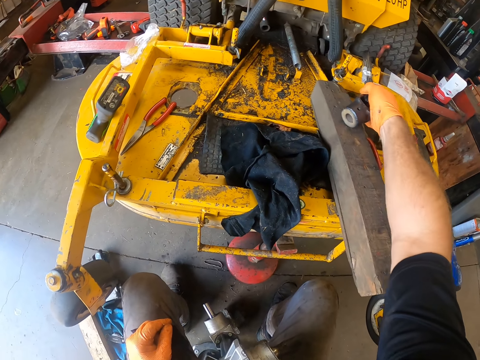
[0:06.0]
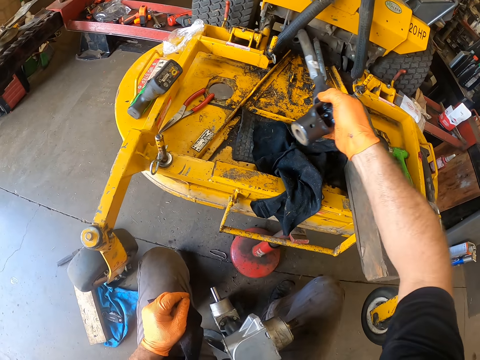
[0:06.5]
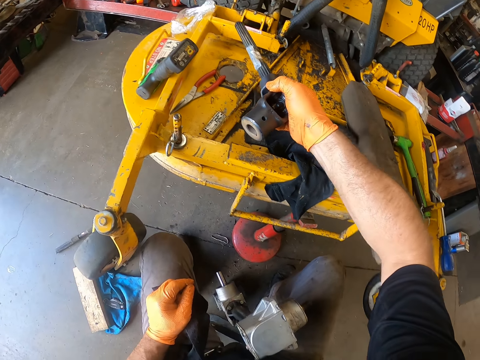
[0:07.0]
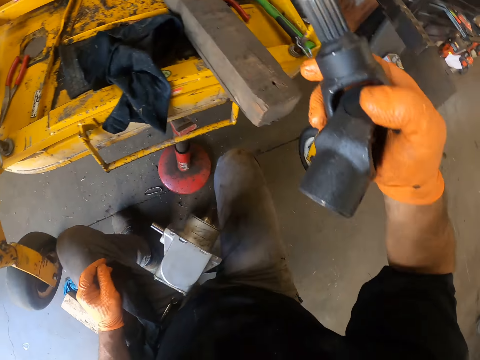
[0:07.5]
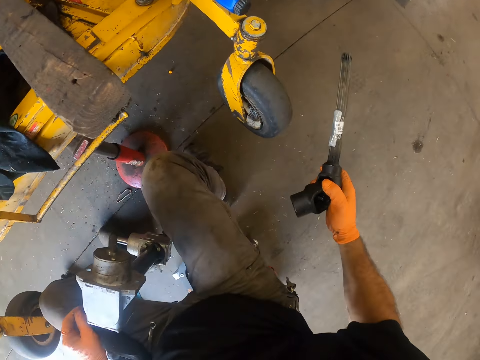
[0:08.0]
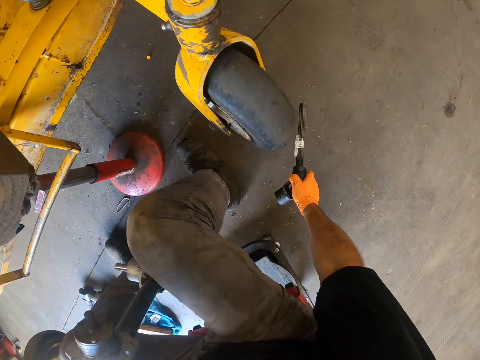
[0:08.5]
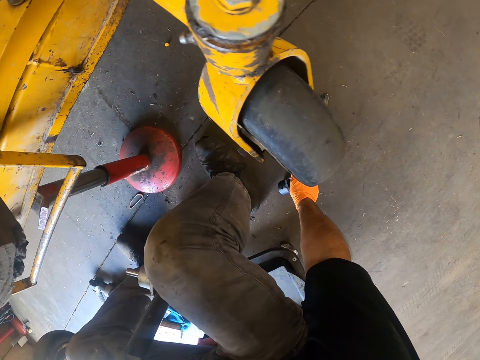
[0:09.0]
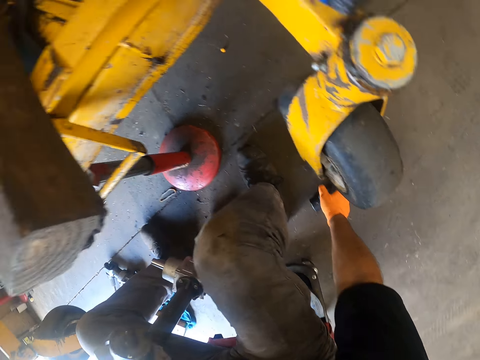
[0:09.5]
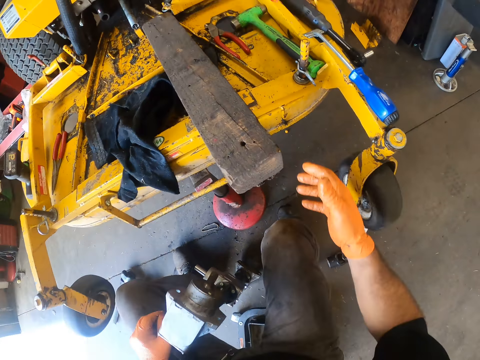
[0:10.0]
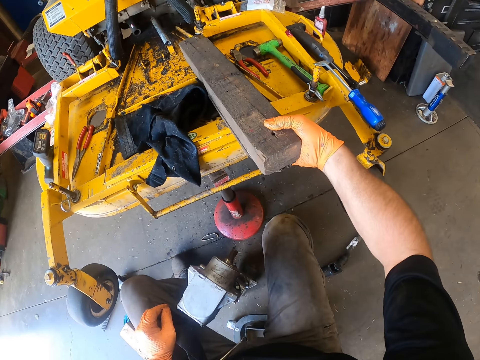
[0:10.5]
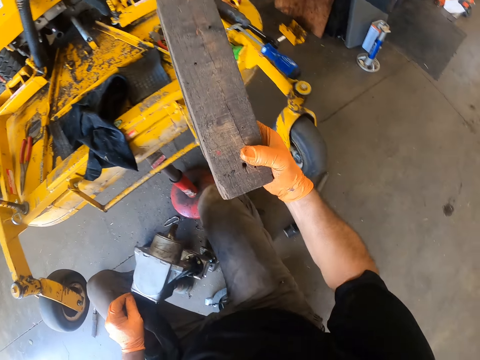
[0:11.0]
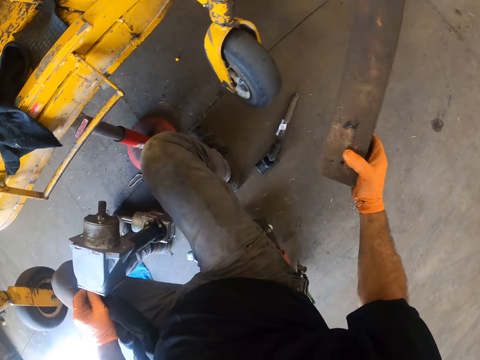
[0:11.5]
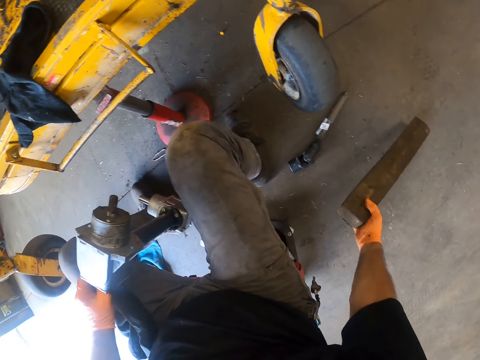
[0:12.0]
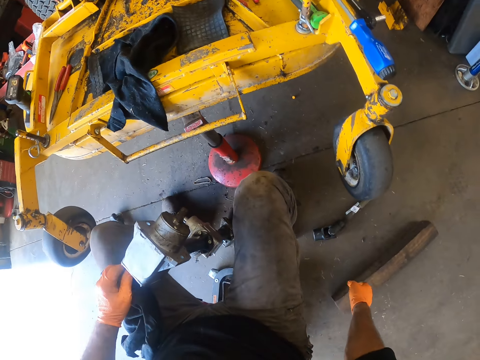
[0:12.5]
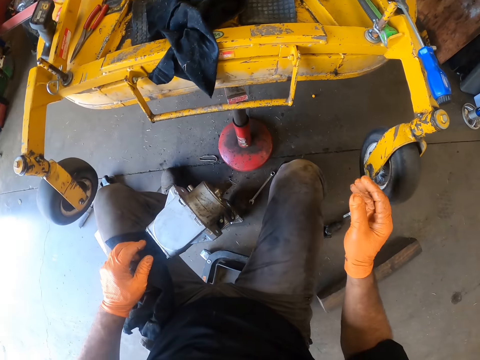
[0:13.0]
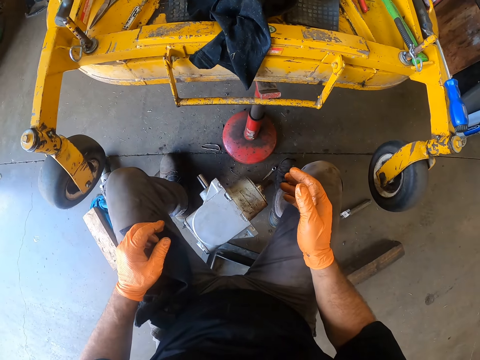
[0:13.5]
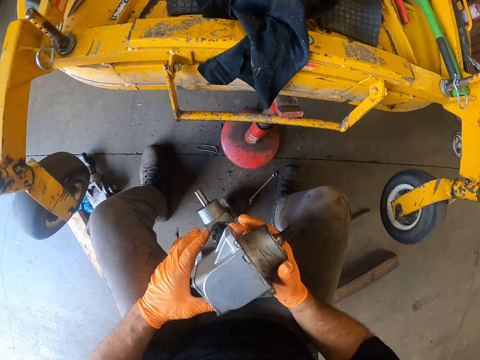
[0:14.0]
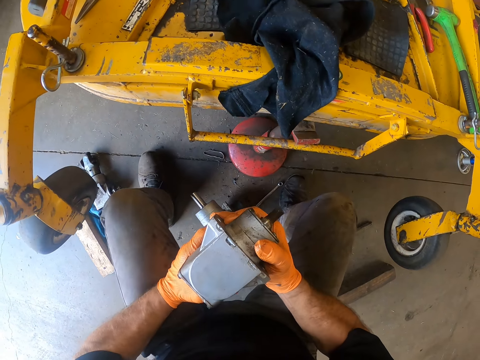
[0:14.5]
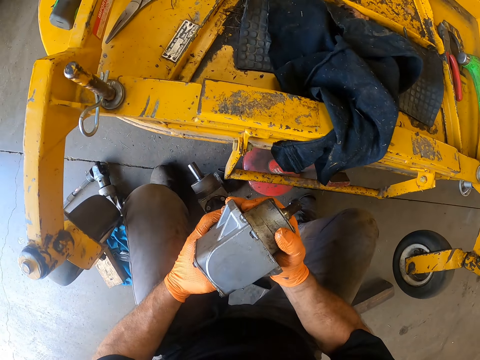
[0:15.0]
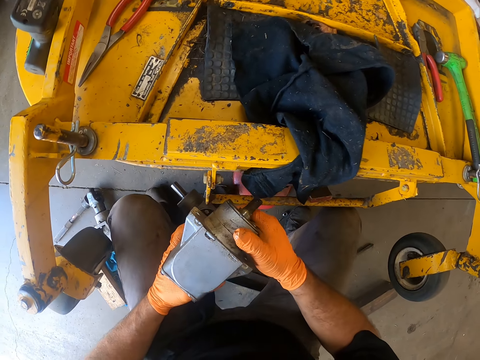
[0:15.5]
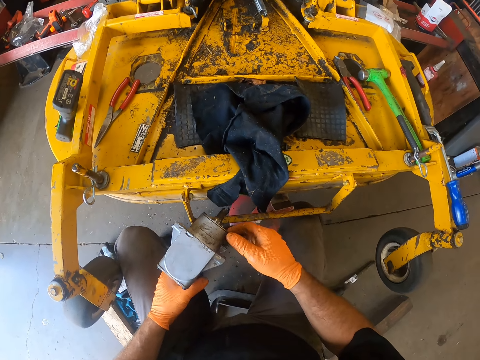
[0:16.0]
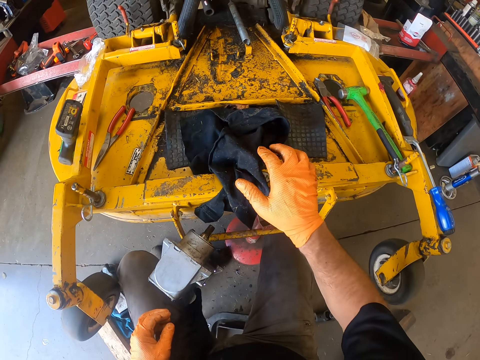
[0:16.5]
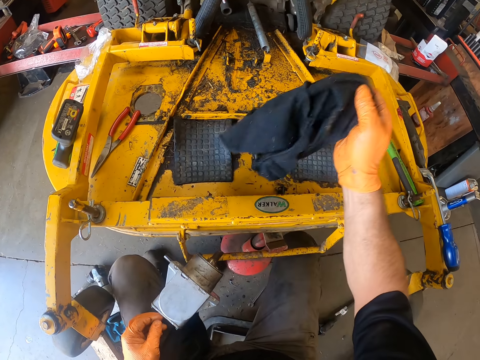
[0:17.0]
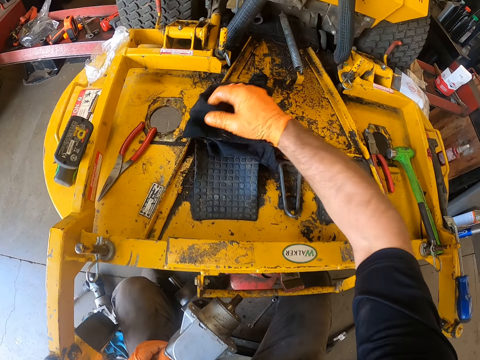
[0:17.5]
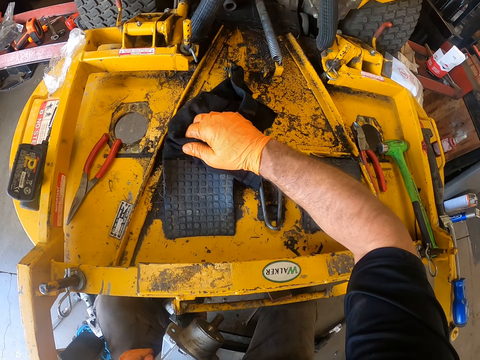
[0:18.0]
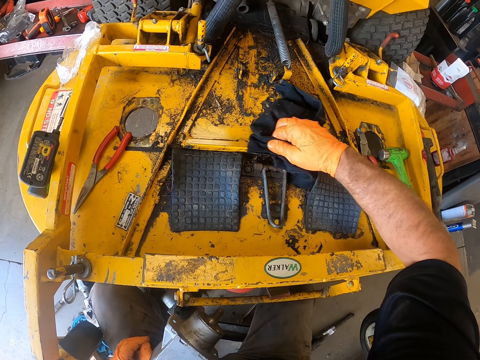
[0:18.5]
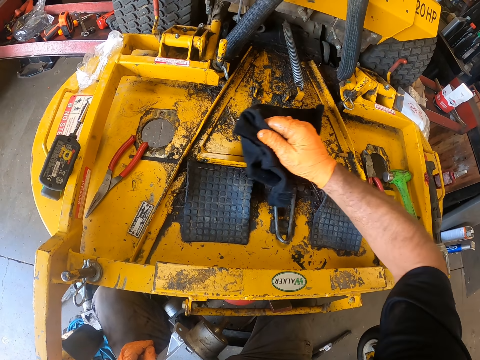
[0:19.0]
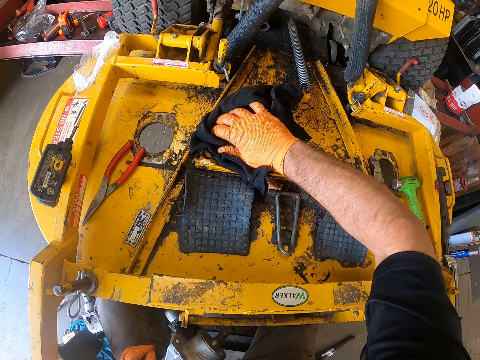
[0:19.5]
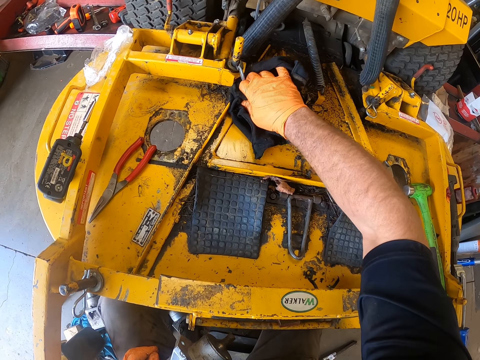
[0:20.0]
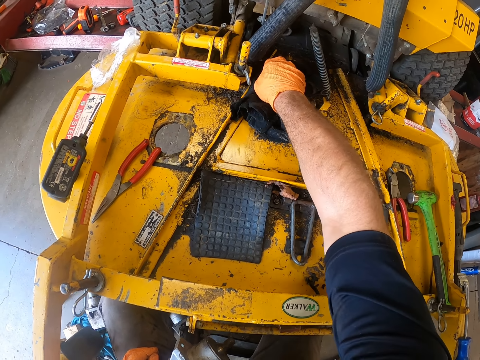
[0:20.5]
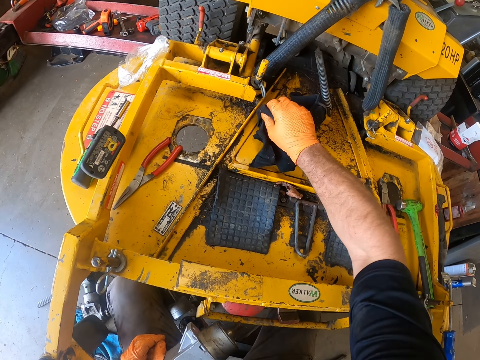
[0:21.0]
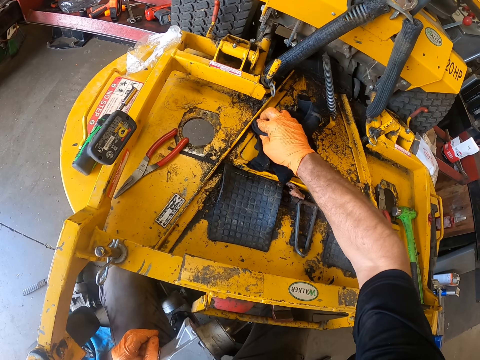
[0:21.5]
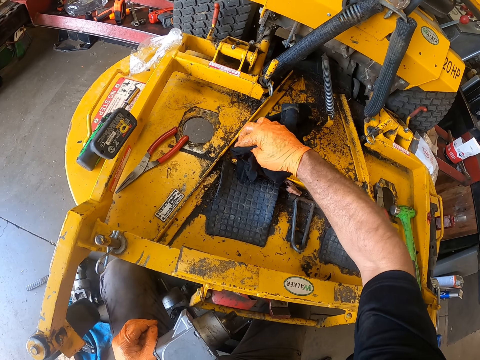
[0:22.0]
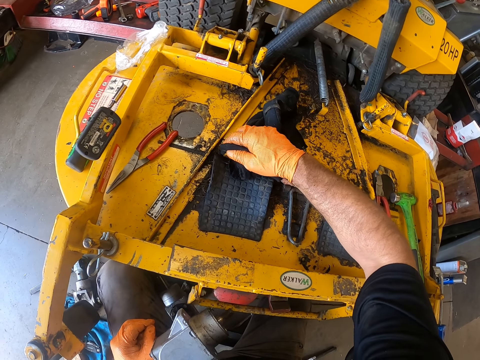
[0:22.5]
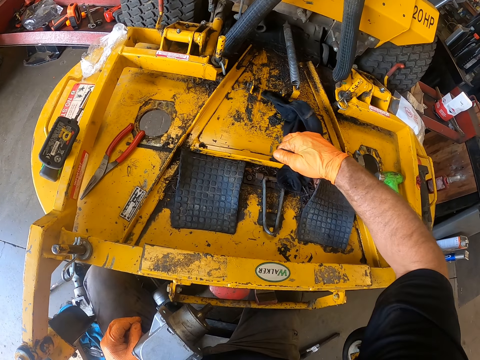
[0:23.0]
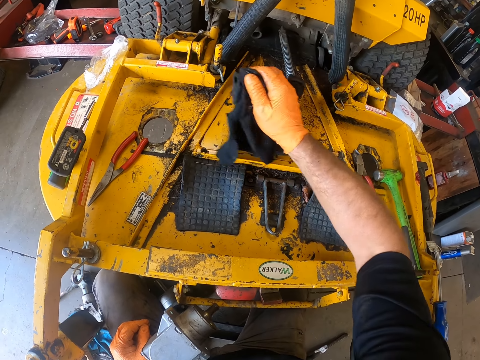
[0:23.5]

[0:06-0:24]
The camera wearer picks up an engine part from the lawn mower with his right hand. He drops the engine part on the floor. He picks up a piece of wood from the ride on lawn mower with his right hand. He puts the piece of wood on the floor. He stares at the ride on lawn mower. He picks up another engine part from the floor with both hands. He moves something on the floor. He drops the other engine part on the floor with both hands. He moves a cloth on the ride on lawn mower. He picks up the black cloth on the lawn mower with his right hand. He cleans the lawn mower with the black cloth.

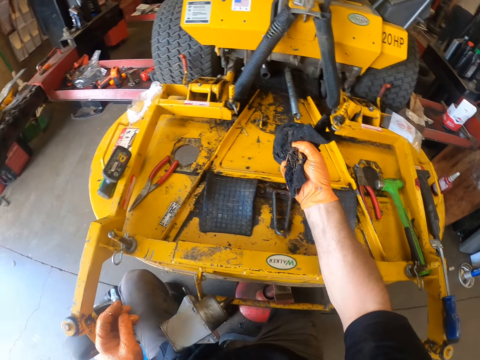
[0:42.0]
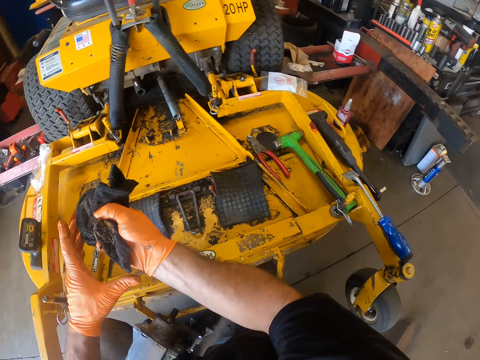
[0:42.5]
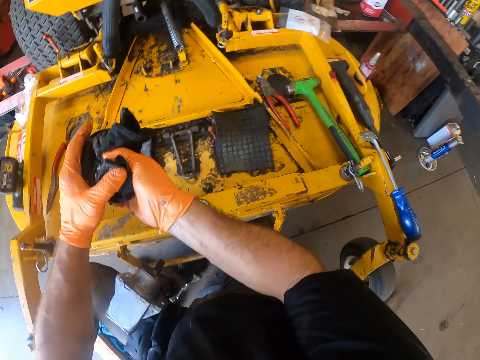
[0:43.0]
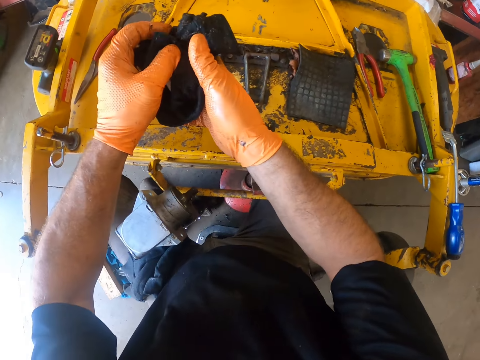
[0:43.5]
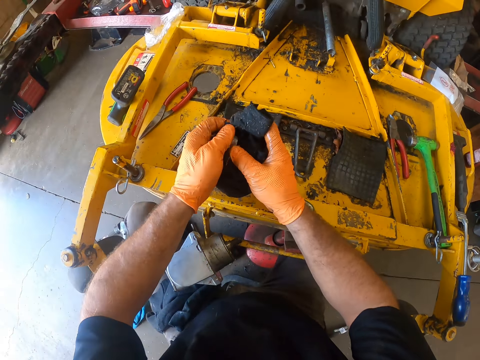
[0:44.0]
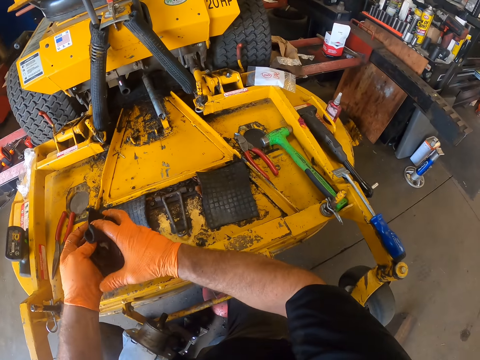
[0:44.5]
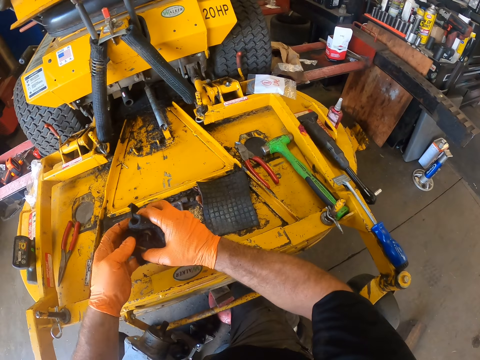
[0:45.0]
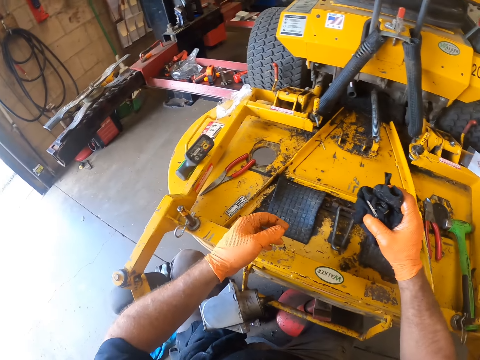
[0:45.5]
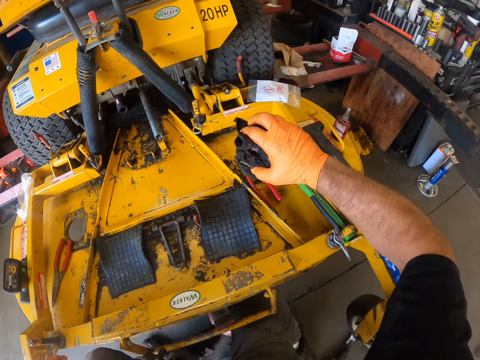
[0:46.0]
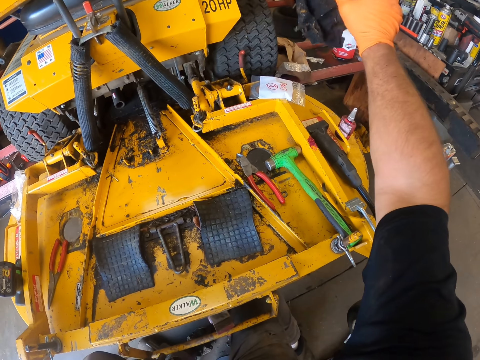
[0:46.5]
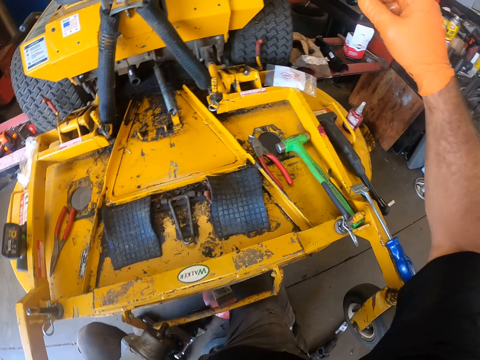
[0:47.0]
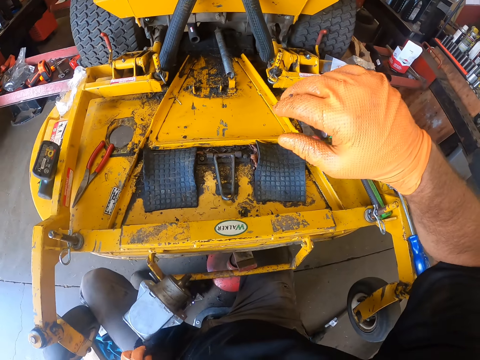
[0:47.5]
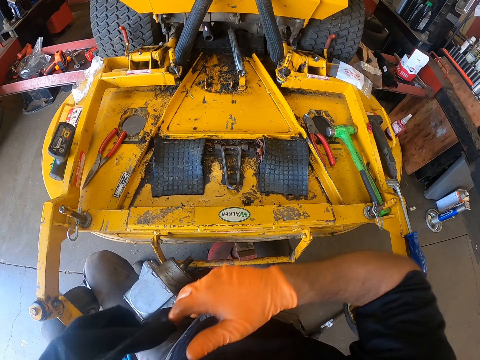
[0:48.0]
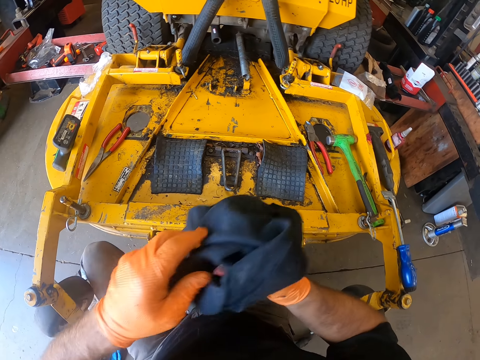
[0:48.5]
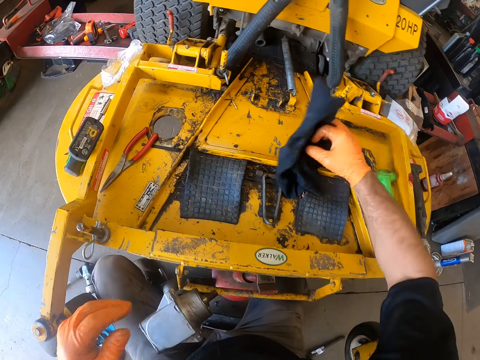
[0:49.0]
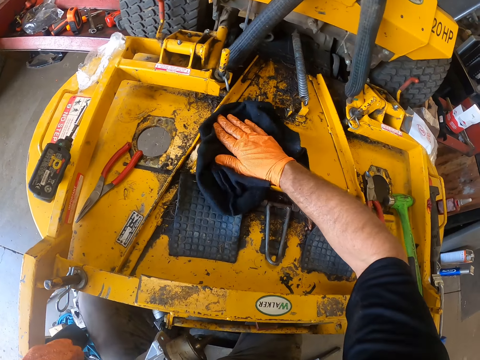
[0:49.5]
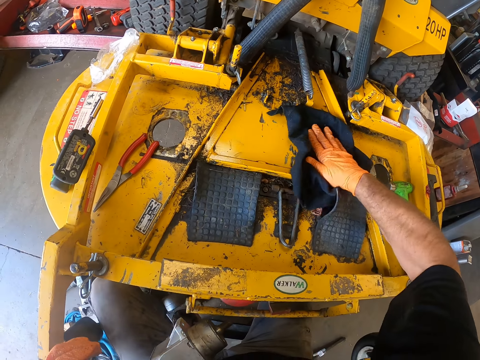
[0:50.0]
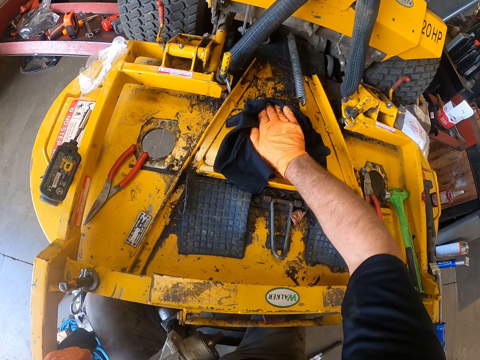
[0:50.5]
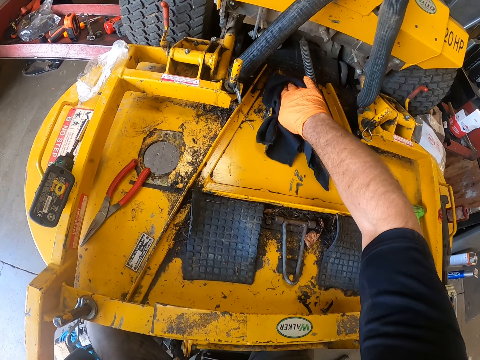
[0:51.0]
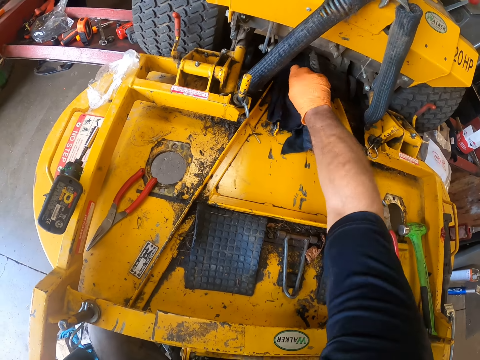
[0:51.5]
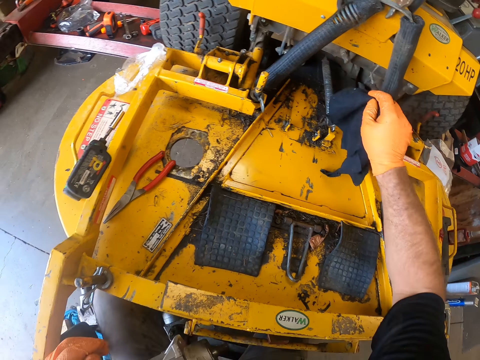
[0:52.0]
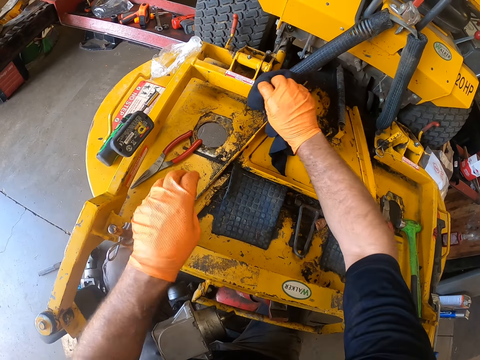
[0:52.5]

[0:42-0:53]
The camera wearer holds the black cloth with both hands. He folds the cloth with both hands. He turns the cloth to the right hand. He looks around the garage. He throws the black cloth to the rail of a car lifter with his right hand. He moves his right hand. He picks up another black cloth from his left leg with his left hand. He passes the other black cloth to his right hand. He cleans the lawn mower with the other black cloth.
